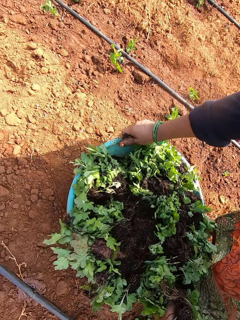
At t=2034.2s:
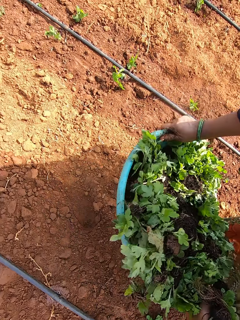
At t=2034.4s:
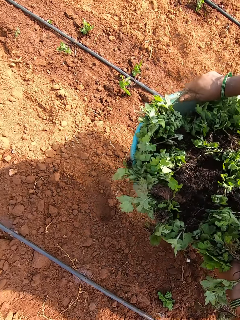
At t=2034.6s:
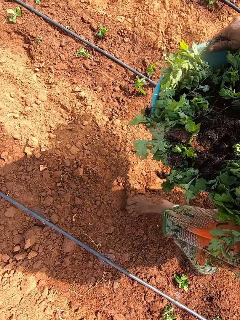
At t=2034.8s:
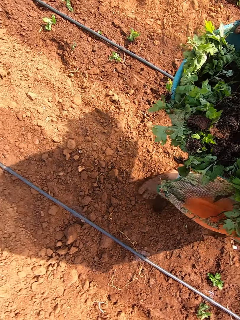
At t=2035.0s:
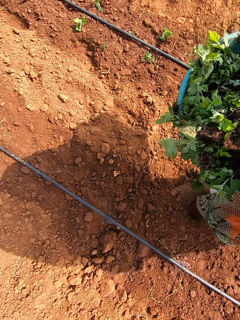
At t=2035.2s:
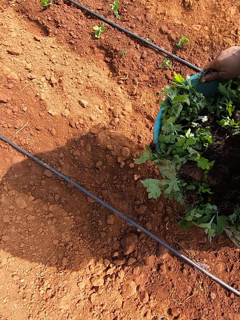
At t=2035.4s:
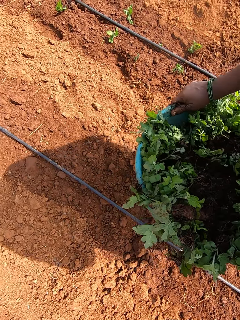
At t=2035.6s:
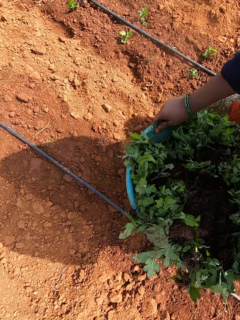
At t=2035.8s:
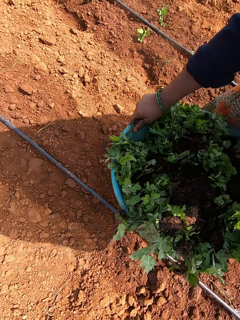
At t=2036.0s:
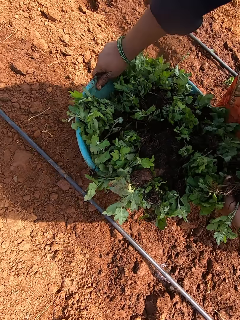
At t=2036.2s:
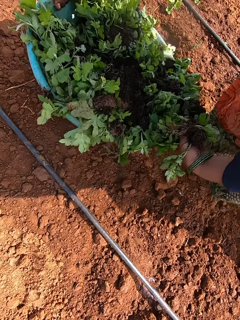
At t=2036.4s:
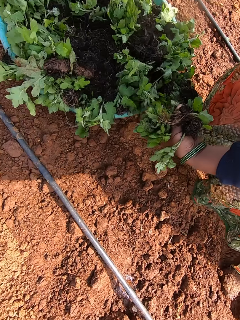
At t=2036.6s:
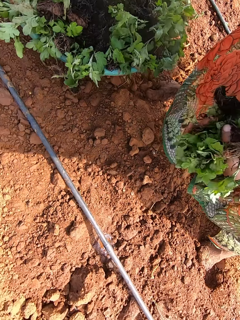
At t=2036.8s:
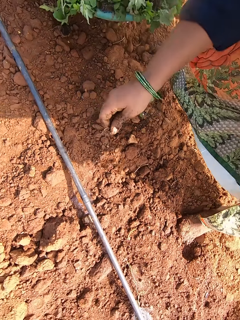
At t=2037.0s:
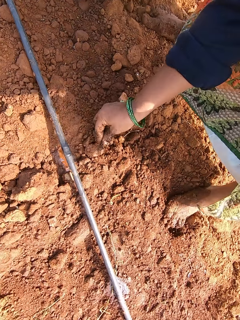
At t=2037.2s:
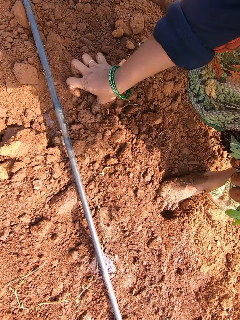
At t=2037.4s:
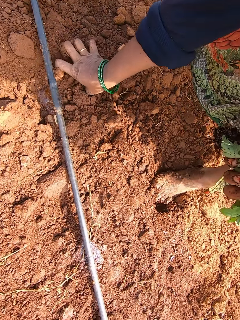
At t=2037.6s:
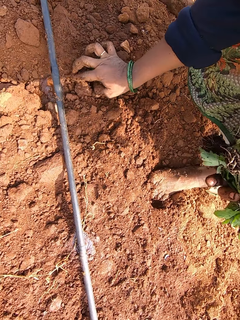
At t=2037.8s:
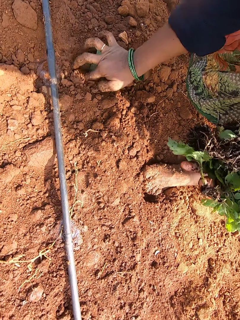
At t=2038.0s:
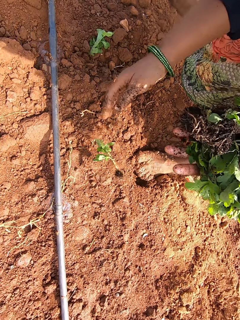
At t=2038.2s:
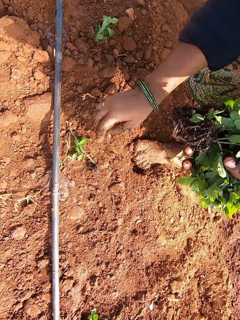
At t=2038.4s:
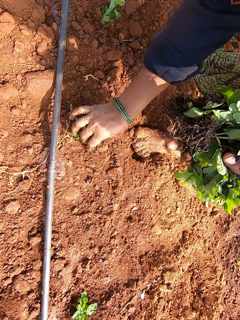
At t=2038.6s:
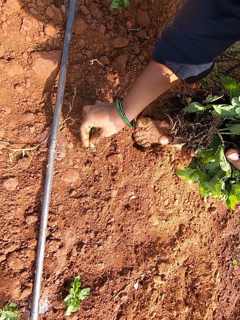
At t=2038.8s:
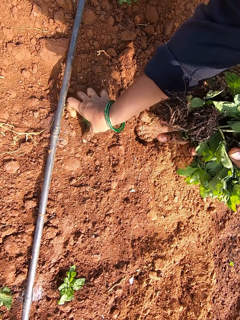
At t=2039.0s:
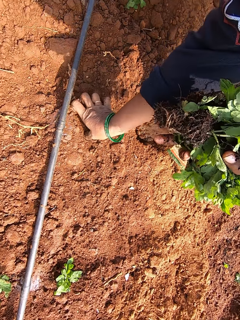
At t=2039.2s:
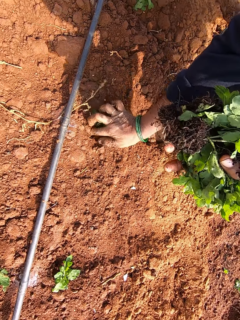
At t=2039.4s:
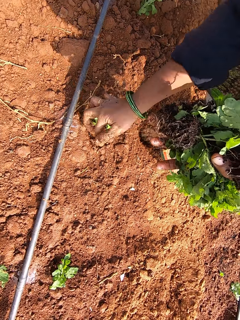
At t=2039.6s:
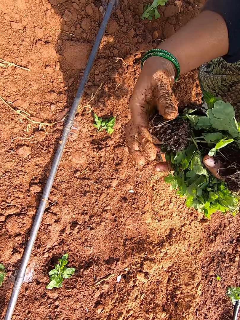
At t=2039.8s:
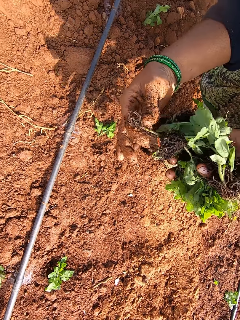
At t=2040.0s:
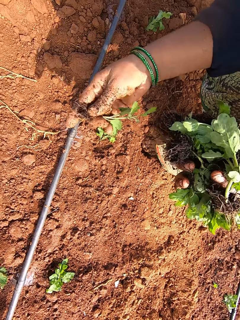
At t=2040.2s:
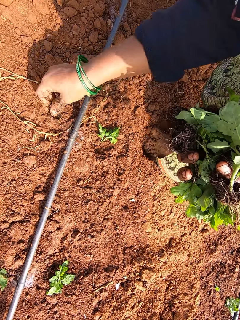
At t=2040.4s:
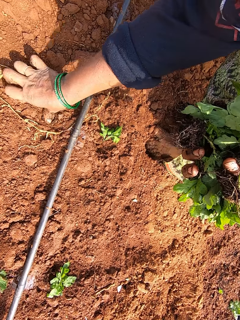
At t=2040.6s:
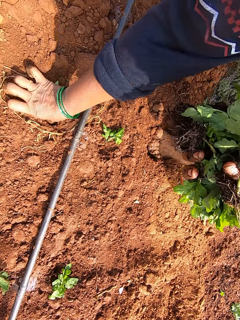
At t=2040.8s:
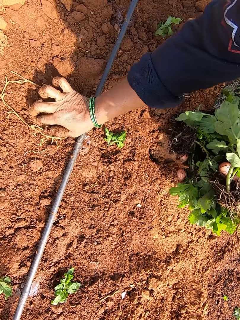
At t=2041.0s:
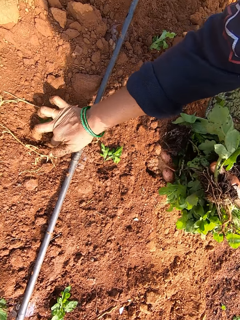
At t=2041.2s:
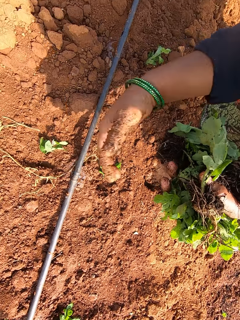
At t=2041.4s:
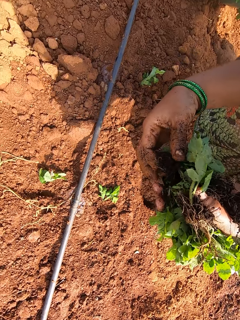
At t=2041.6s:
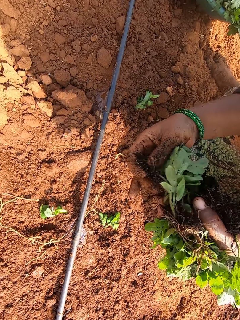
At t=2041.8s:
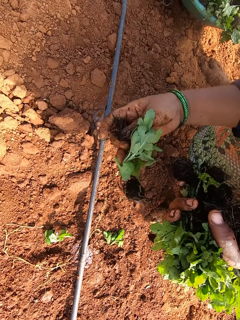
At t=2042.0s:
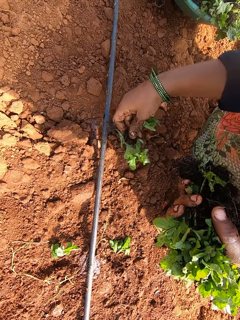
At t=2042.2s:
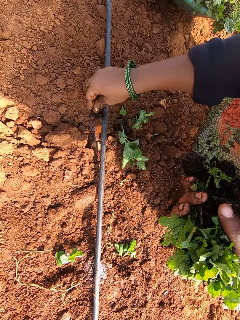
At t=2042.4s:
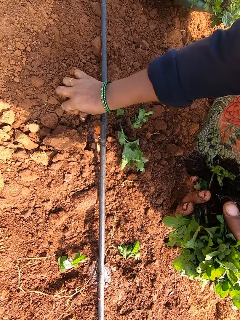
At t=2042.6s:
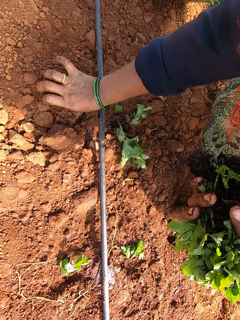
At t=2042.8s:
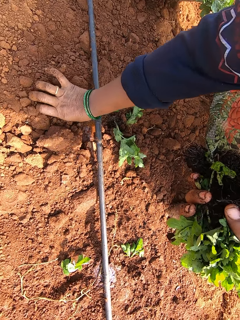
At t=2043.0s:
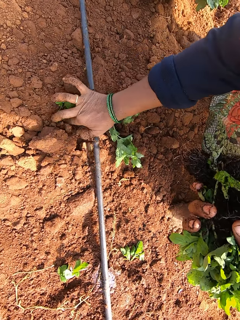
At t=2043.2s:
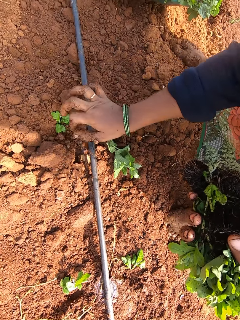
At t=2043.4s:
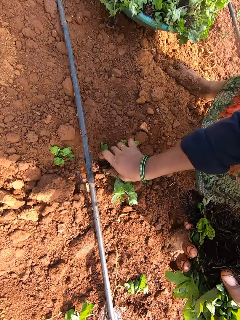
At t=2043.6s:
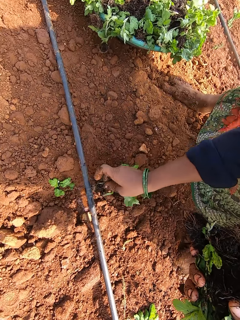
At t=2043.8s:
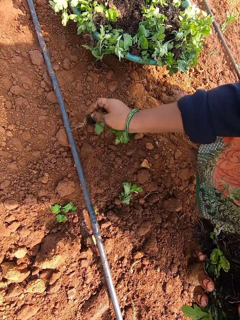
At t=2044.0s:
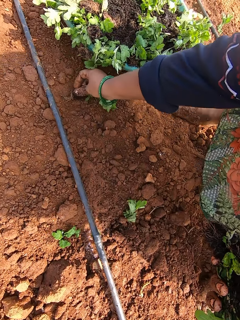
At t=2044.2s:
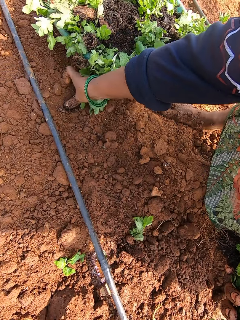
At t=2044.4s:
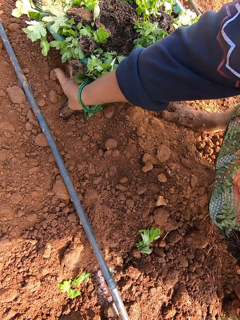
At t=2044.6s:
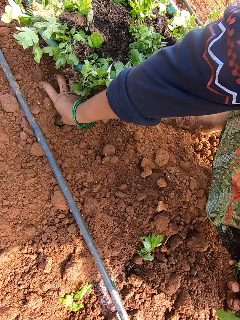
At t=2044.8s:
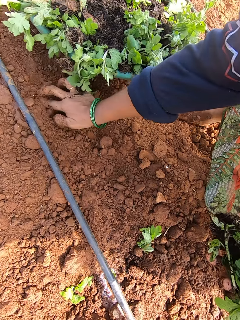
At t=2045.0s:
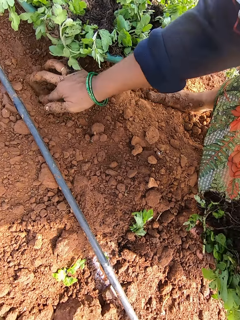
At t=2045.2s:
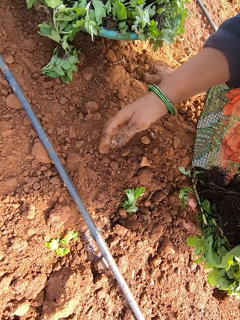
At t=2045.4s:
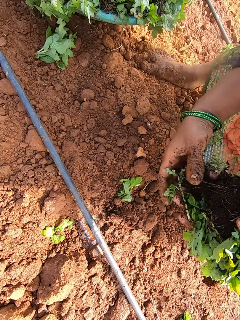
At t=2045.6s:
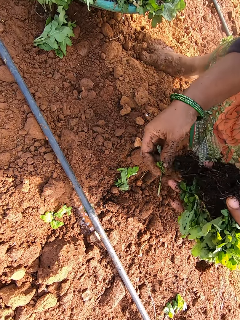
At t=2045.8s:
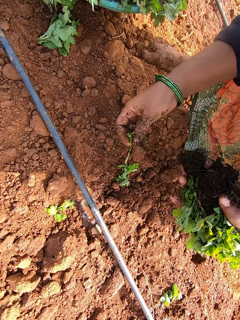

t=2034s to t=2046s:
The camera wearer picks the bowl from the ground with both hands. She walks on the ground. She places the bowl on the ground with both hands. She plants a seedling in the ground with her right hand. She drops a plant on the ground. She picks a seedling from the ground with her right hand. She plants the seedling in the ground with her right hand. She picks a seedling from her left hand with her right hand. She plants the seedling in the ground with her right hand. She picks some seedlings from her left hand with her right hand. She drops the seedlings to the ground with her right hand. She plants a seedling in the ground with her right hand. She picks a seedling from the ground with her right hand. She plants the seedling in the ground with her right hand. She picks a seedling from her left hand with her right hand.

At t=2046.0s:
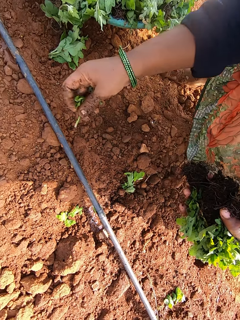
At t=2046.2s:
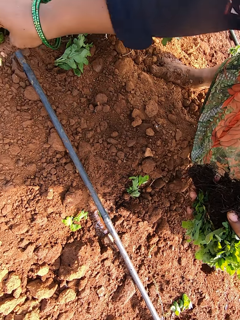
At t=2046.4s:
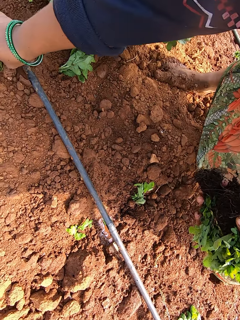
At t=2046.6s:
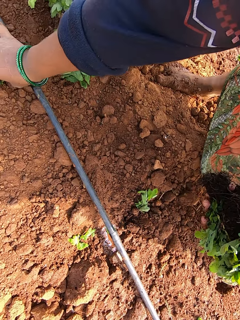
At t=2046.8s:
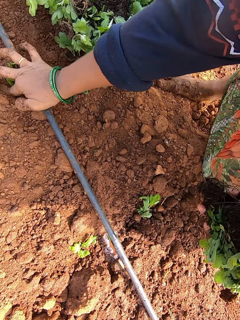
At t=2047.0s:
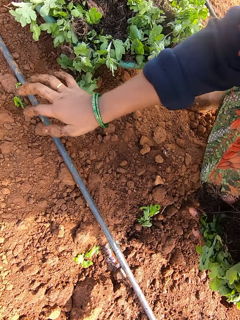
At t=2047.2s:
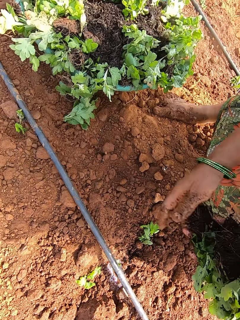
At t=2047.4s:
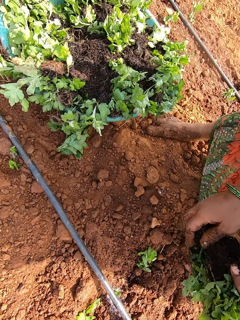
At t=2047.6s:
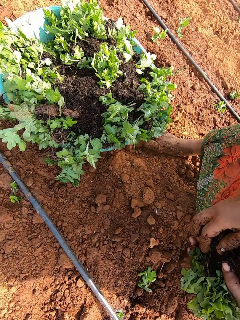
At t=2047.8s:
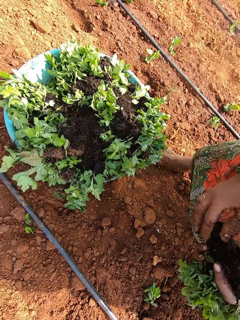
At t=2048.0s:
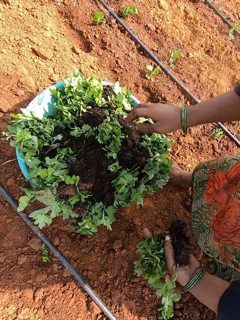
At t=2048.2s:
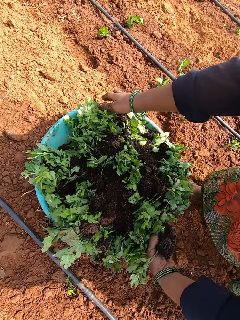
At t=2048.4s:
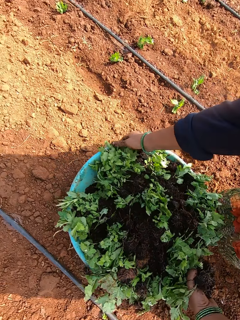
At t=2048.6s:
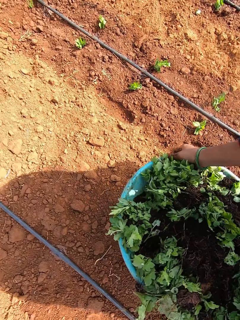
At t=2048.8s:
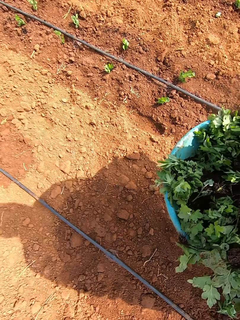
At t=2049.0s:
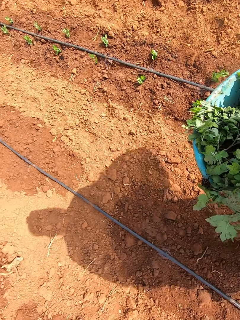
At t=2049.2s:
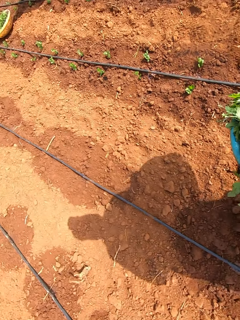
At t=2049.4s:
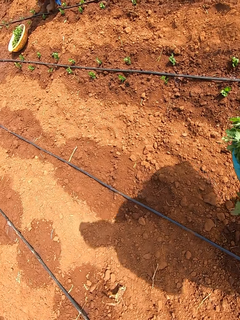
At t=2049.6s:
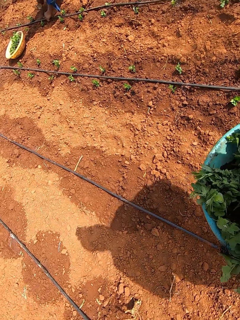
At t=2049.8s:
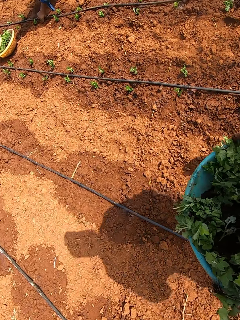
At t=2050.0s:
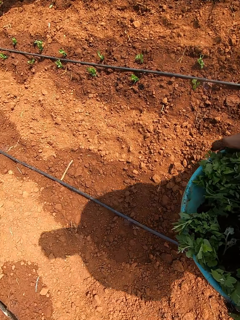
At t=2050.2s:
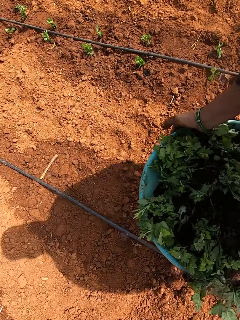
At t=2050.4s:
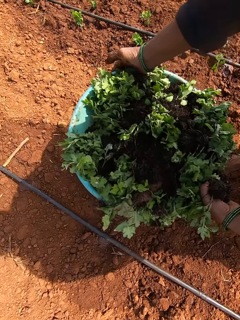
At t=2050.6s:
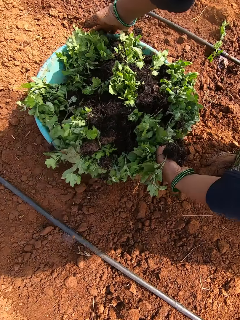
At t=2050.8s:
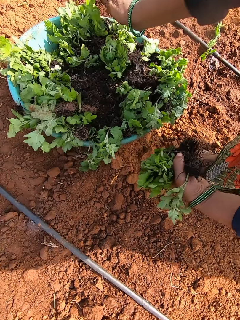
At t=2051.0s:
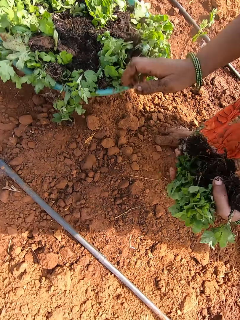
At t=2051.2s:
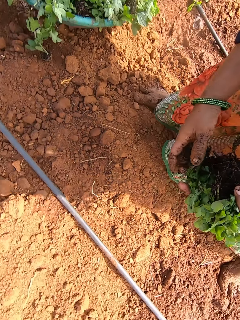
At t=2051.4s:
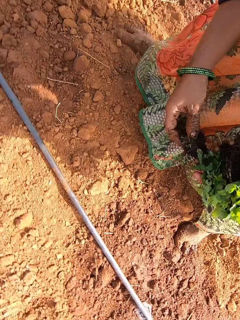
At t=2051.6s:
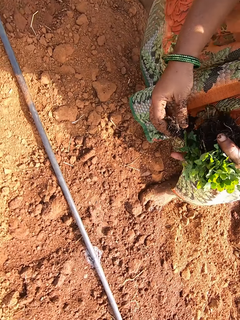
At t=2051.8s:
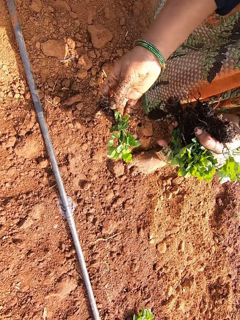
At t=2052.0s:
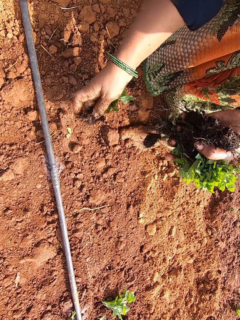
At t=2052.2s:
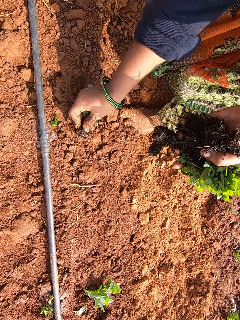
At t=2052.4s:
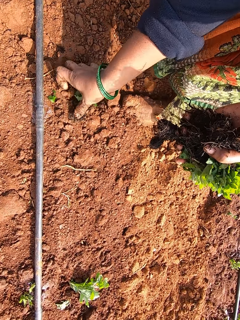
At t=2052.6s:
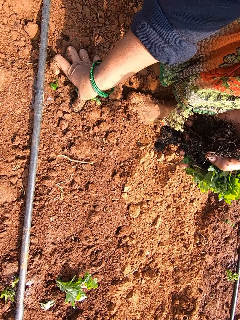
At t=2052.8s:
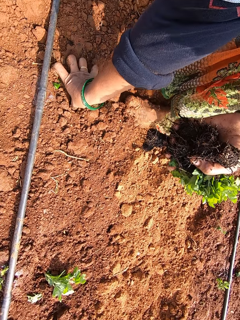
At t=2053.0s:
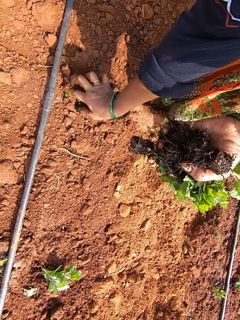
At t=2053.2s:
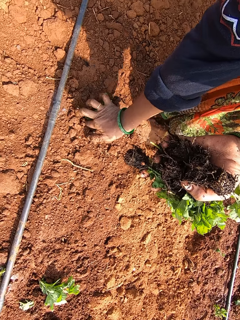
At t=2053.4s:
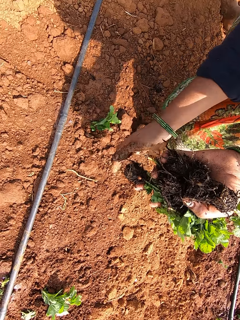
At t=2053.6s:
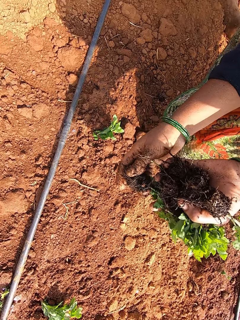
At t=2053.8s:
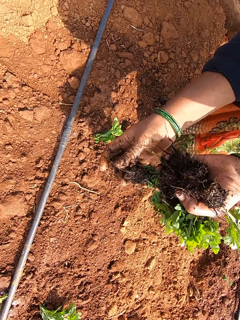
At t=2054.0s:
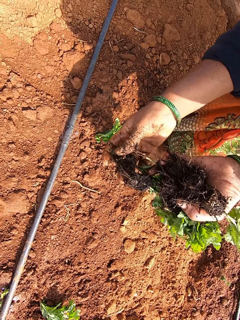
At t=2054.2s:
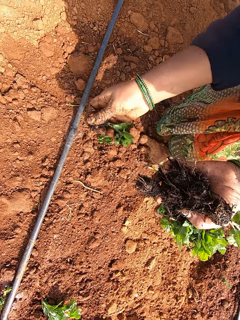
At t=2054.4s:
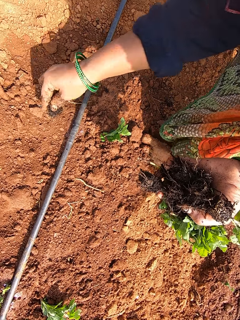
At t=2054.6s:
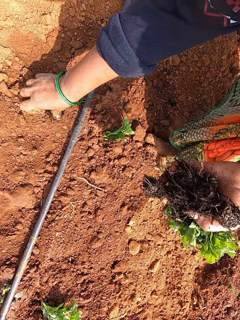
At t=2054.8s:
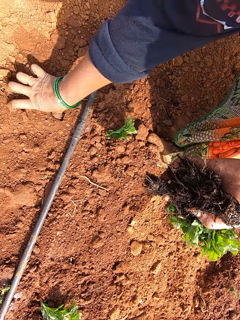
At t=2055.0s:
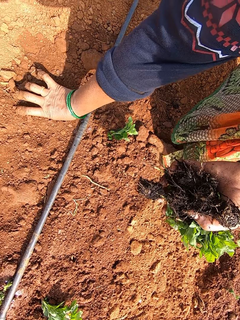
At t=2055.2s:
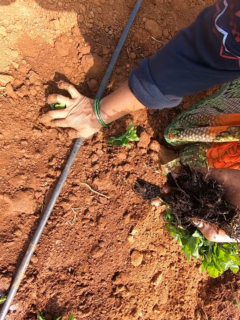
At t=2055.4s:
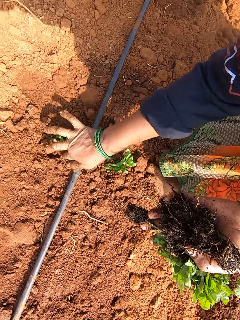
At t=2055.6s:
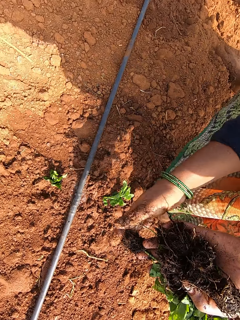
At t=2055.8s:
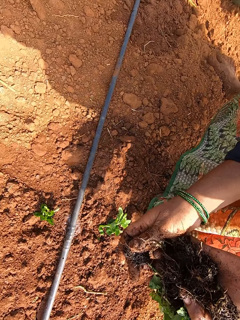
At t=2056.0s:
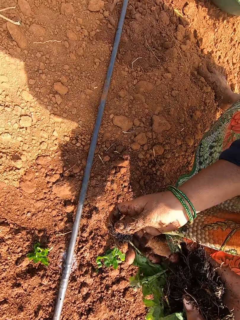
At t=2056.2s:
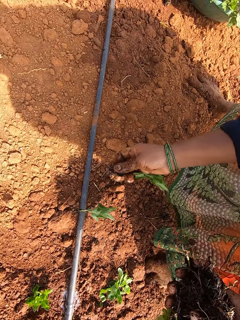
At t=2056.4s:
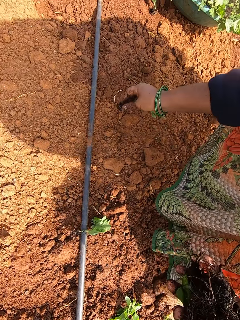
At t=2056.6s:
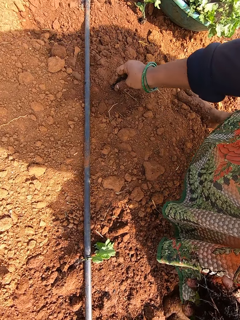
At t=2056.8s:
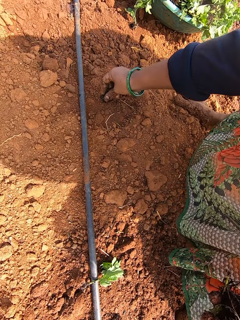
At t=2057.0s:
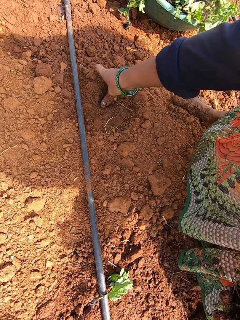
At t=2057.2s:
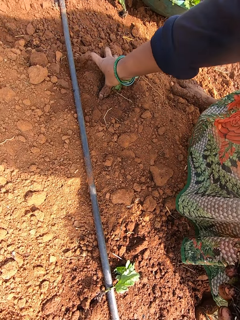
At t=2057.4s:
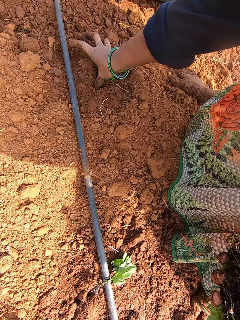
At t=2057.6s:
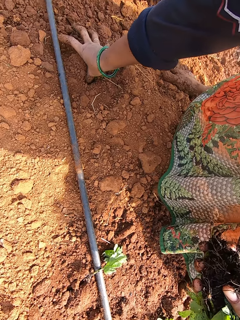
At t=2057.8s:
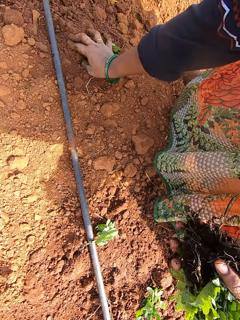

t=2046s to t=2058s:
The camera wearer plants the seedling in the ground with her right hand. She adjusts the seedlings in her left hand with her right hand. She puts a plant on her left hand. She picks the bowl of seedlings from the ground with both hands. She walks on the ground. She places the bowl on the ground with both hands. She picks a seedling from her left hand with her right hand. She plants the seedling in the ground with her right hand. She picks a seedling from her left hand with her right hand. She plants the seedling in the ground with her right hand. She picks a seedling from her left hand with her right hand. She plants the seedling in the ground with her right hand.
